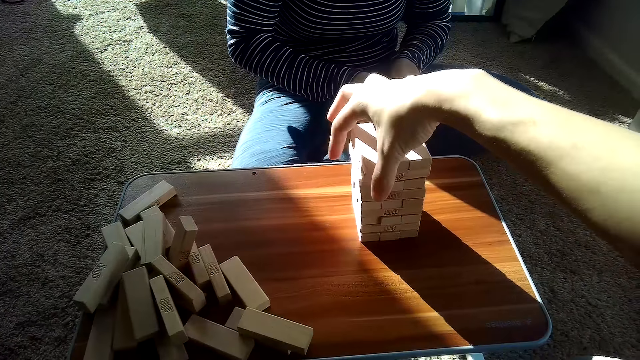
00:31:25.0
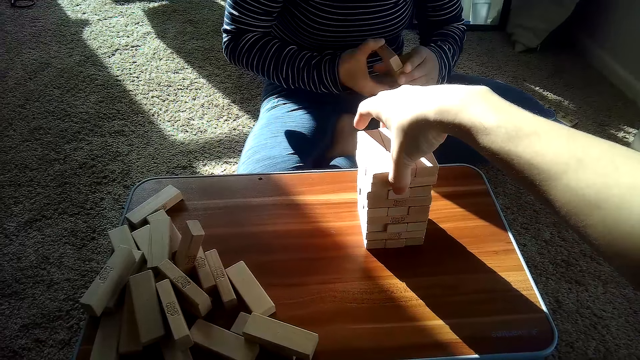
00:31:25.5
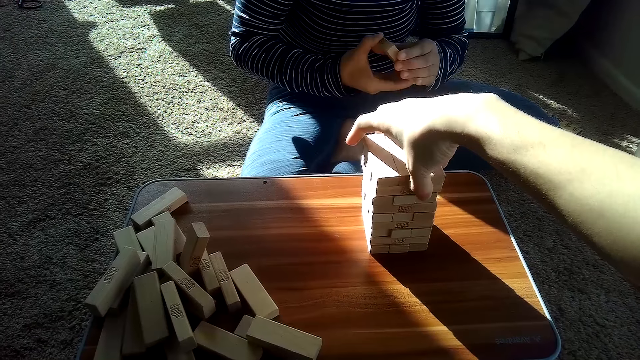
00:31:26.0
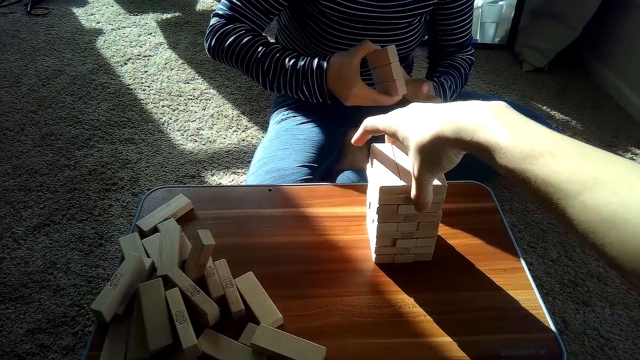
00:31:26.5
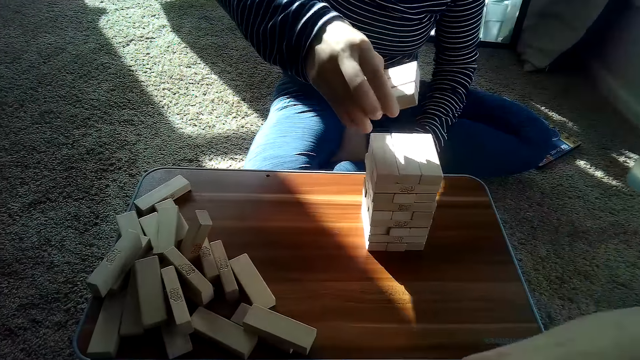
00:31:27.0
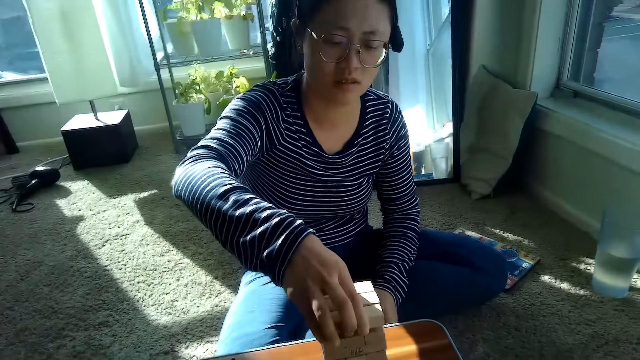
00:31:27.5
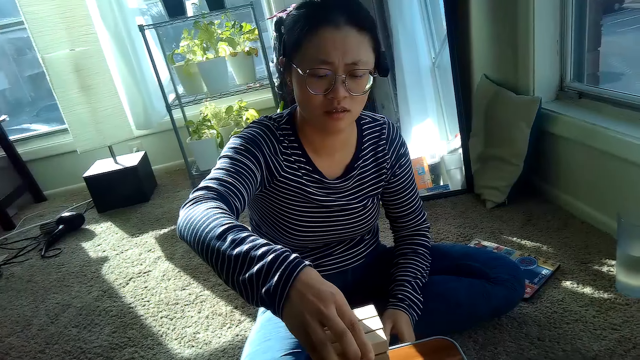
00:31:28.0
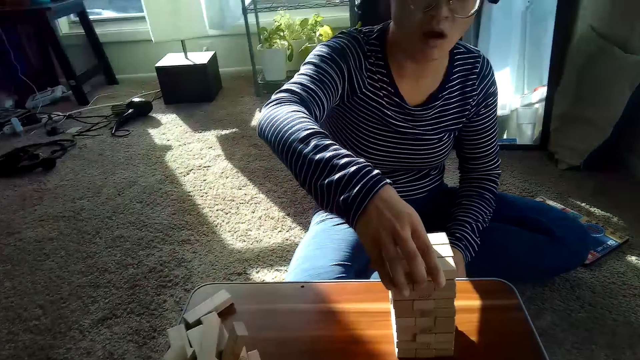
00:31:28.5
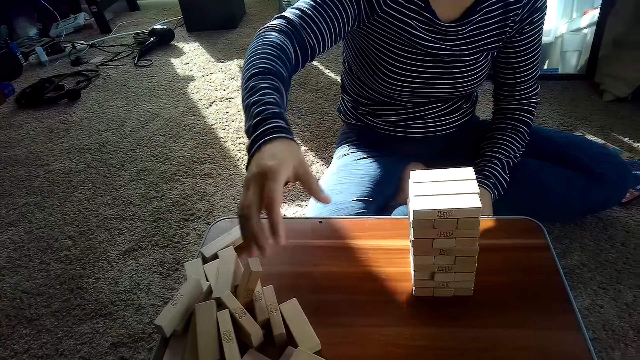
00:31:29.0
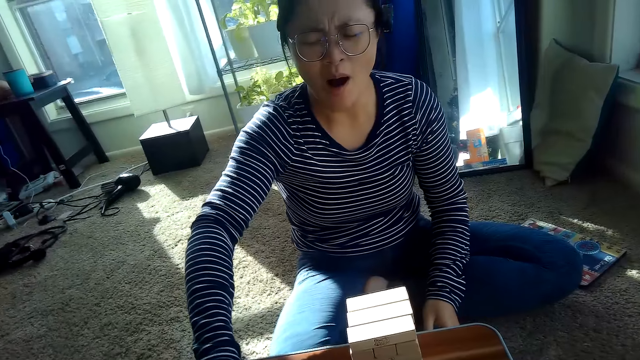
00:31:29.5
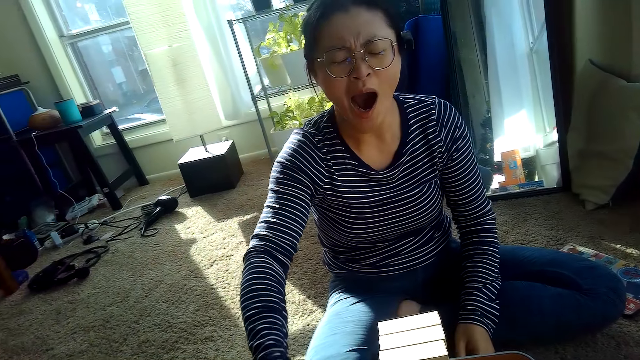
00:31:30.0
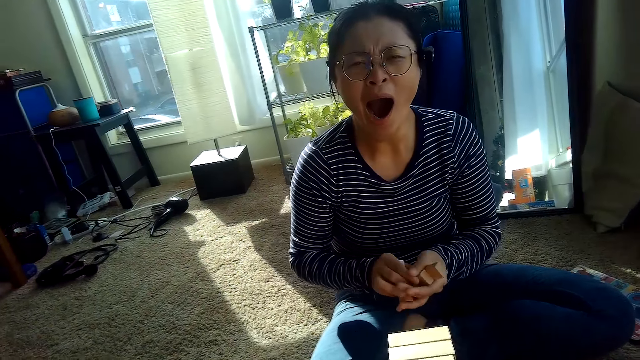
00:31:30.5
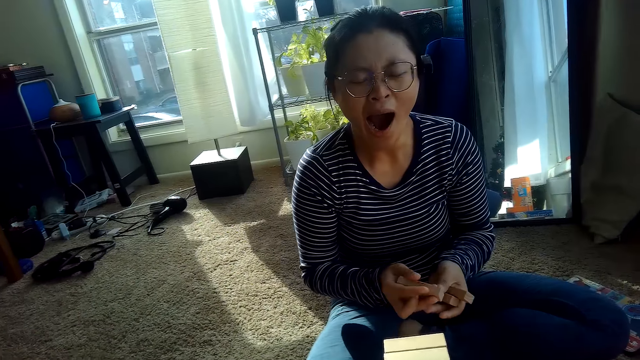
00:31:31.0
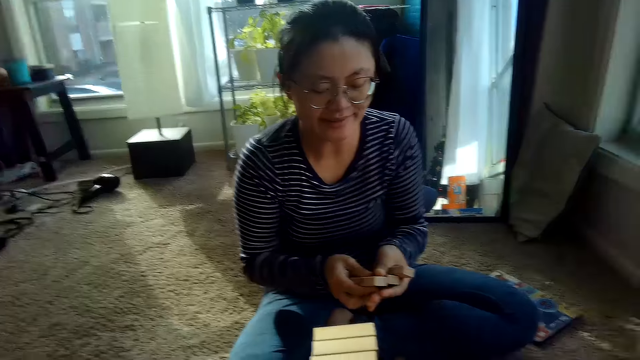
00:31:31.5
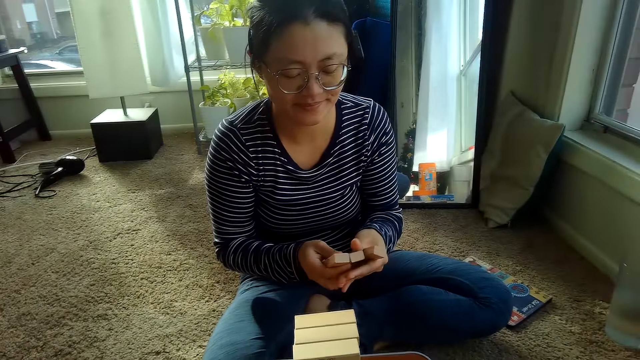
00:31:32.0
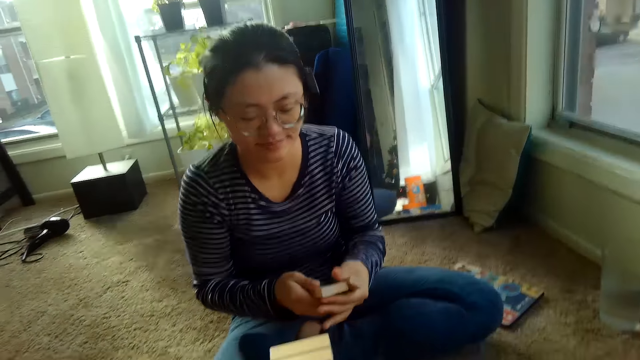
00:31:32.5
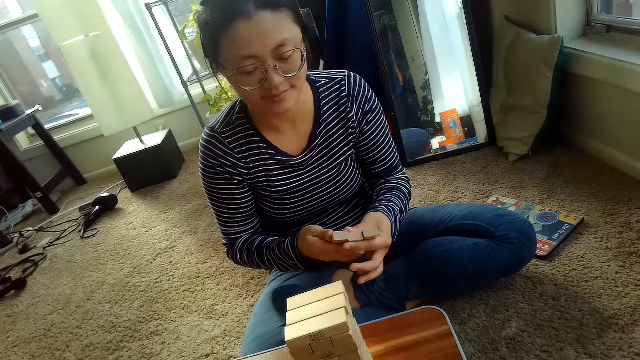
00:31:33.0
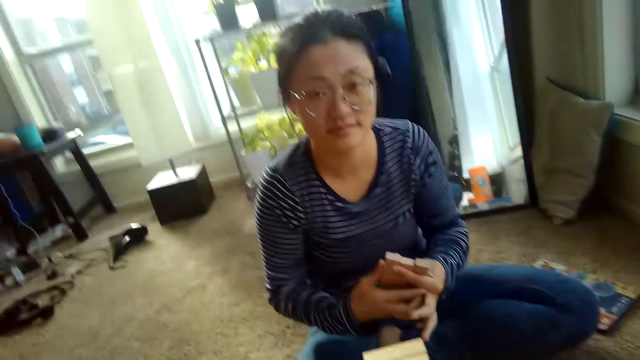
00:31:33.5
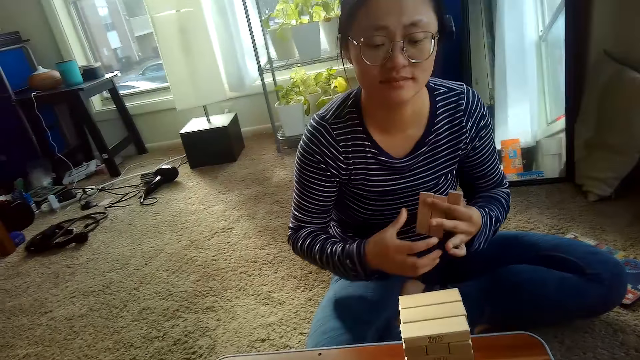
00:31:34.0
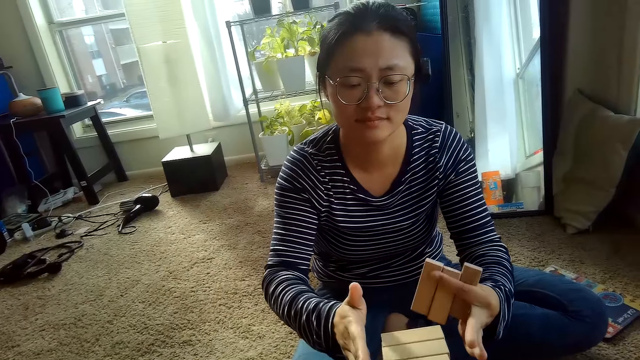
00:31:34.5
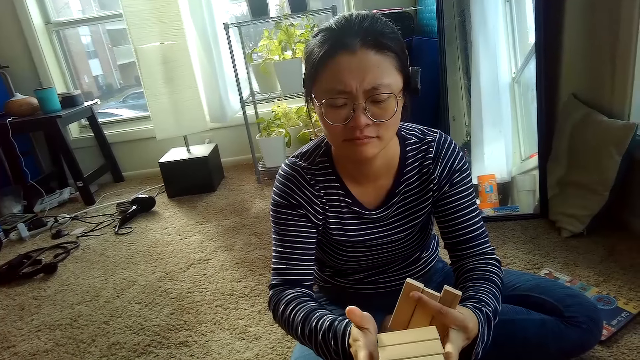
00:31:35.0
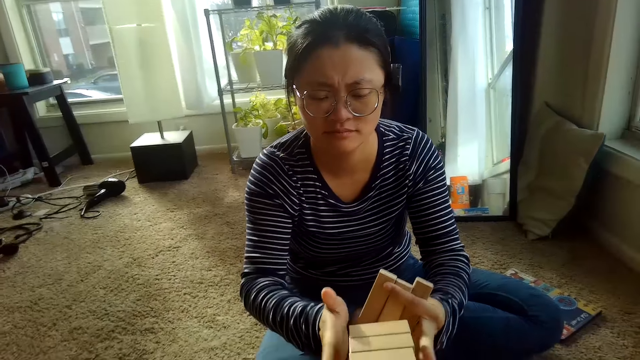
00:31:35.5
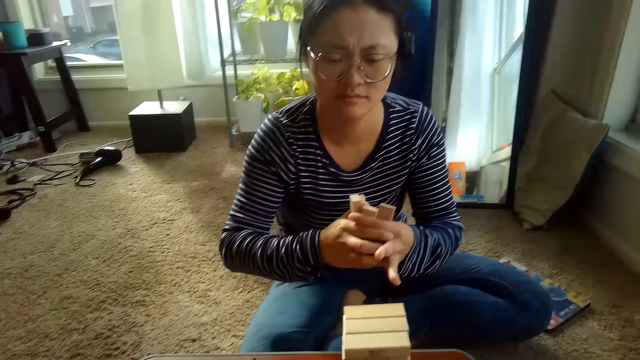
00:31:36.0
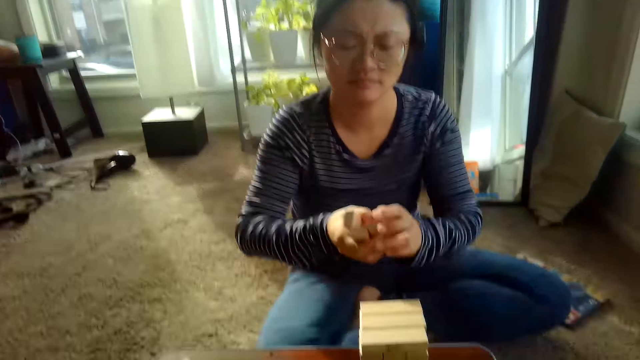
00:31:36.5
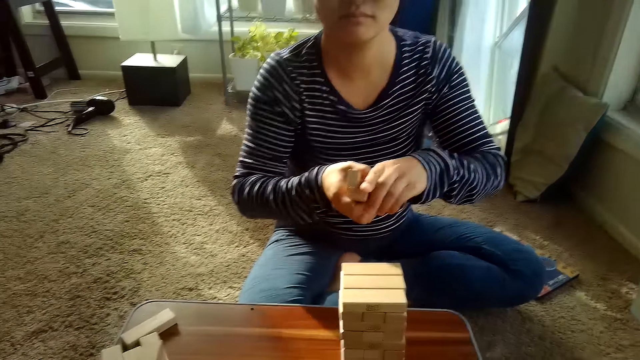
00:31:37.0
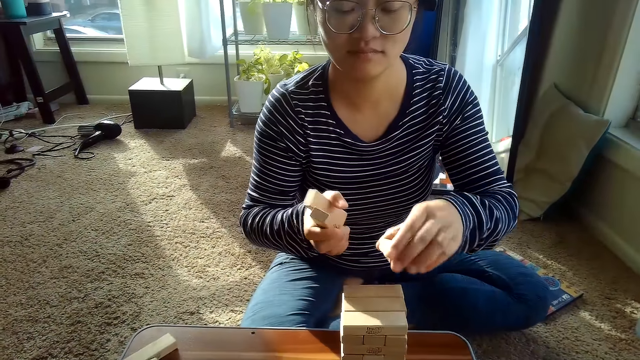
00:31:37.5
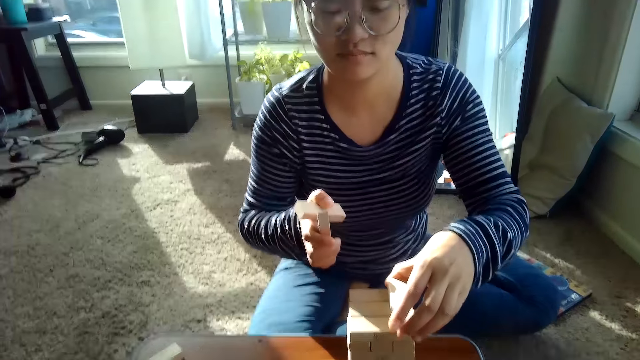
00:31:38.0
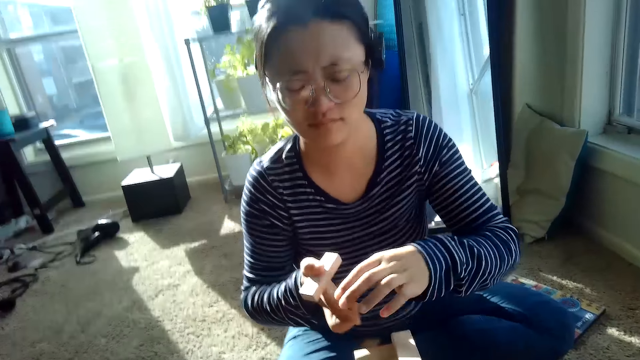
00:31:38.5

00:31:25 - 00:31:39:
A person arranges the playing blocks. The person picks the playing blocks from the table. The person arranges the playing blocks.

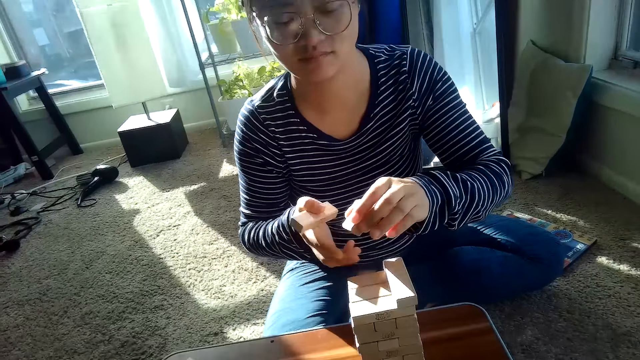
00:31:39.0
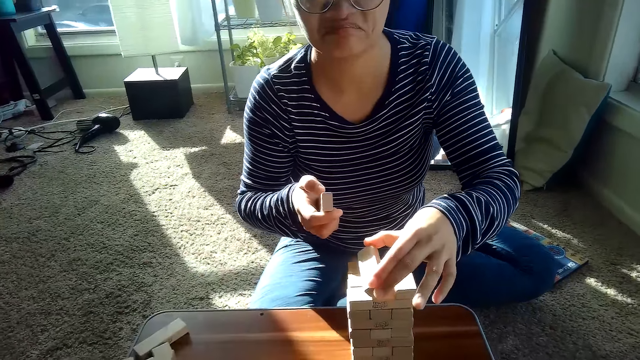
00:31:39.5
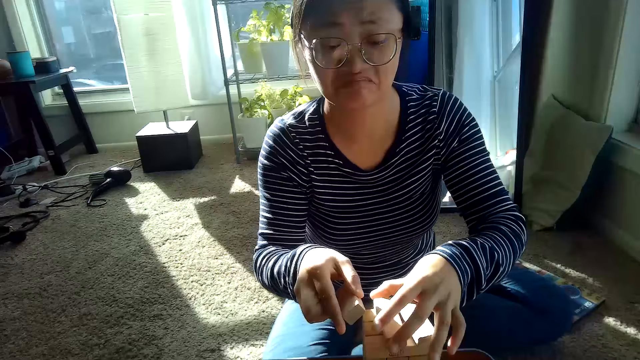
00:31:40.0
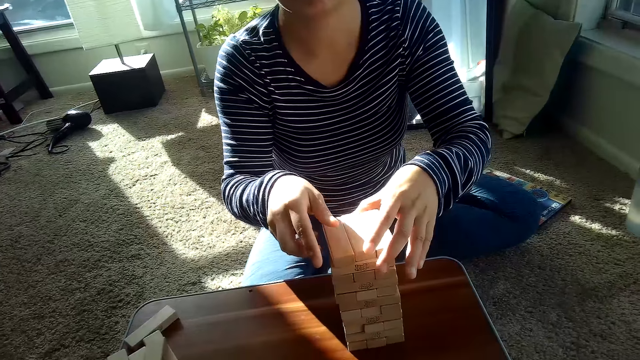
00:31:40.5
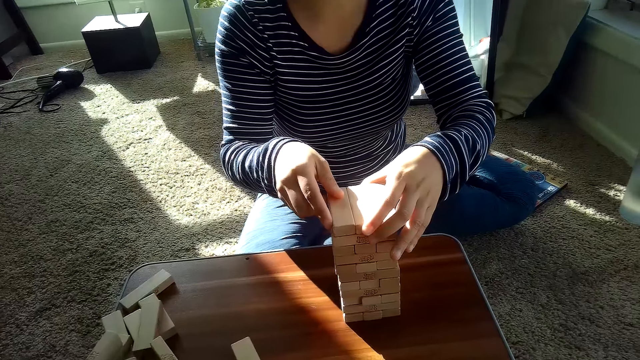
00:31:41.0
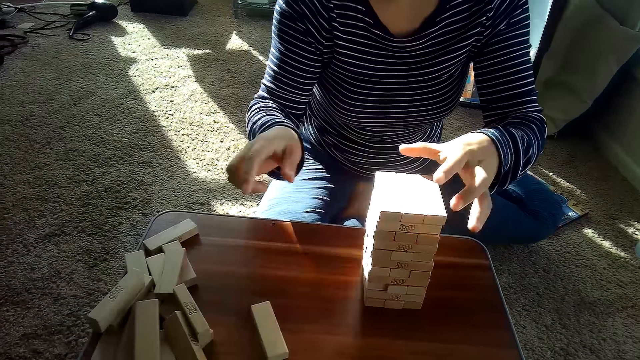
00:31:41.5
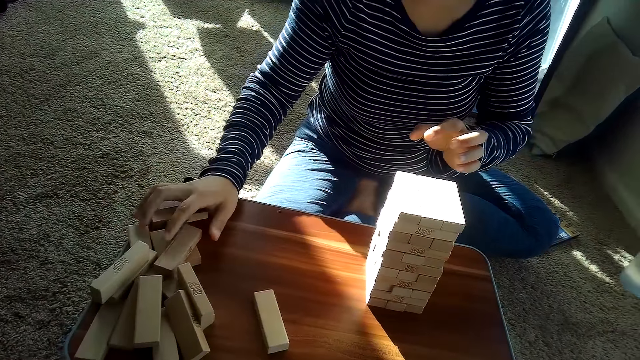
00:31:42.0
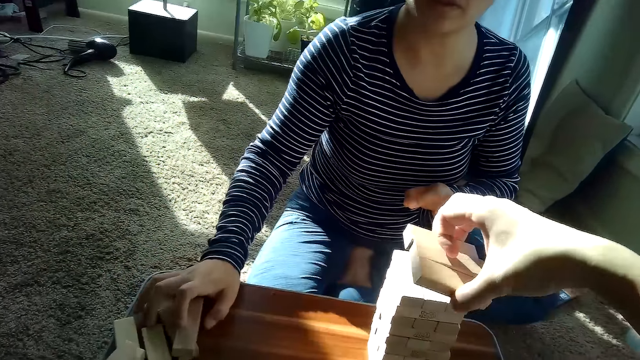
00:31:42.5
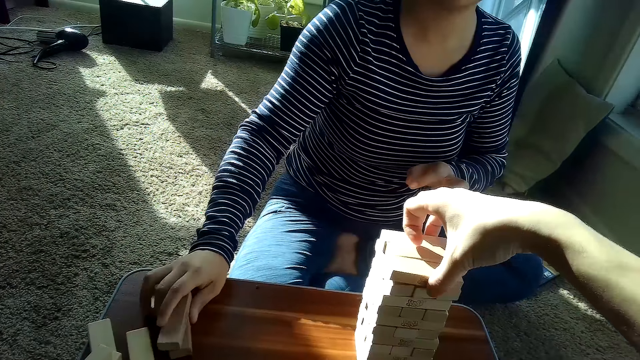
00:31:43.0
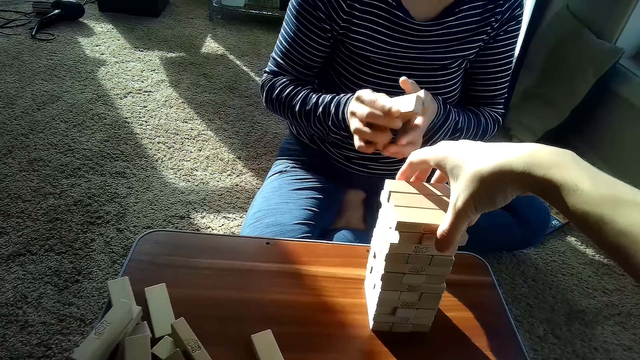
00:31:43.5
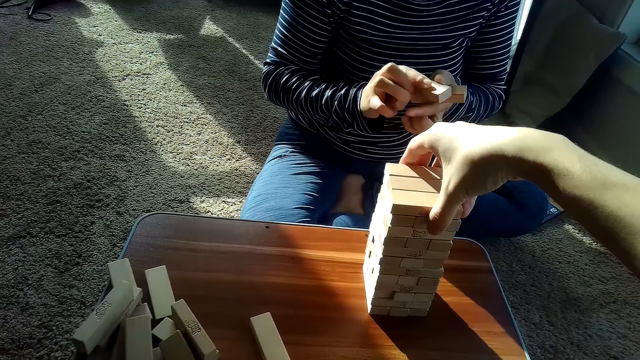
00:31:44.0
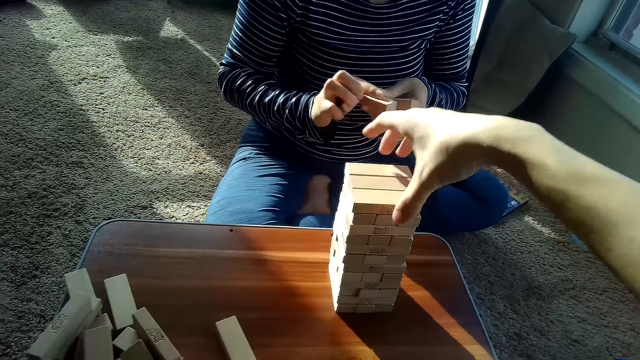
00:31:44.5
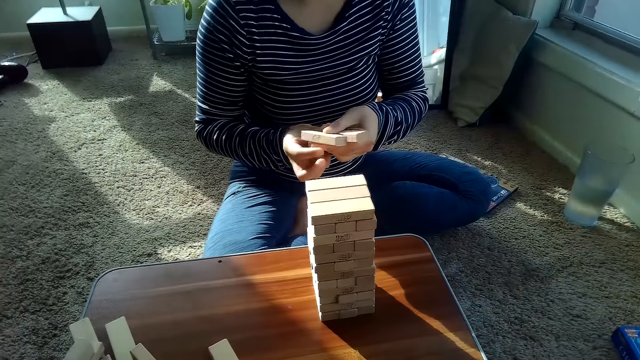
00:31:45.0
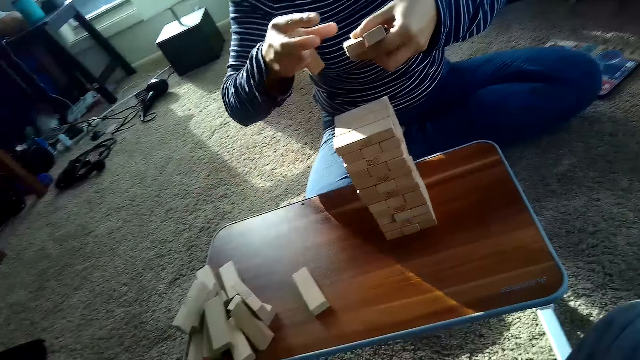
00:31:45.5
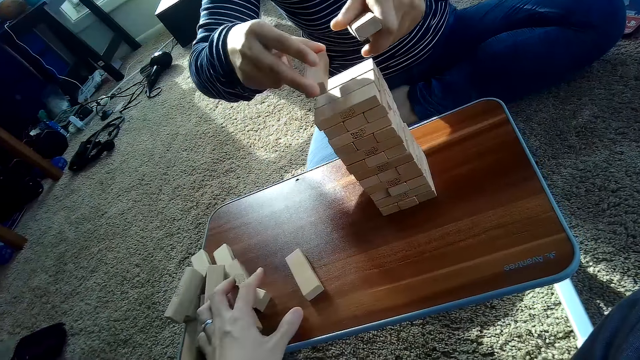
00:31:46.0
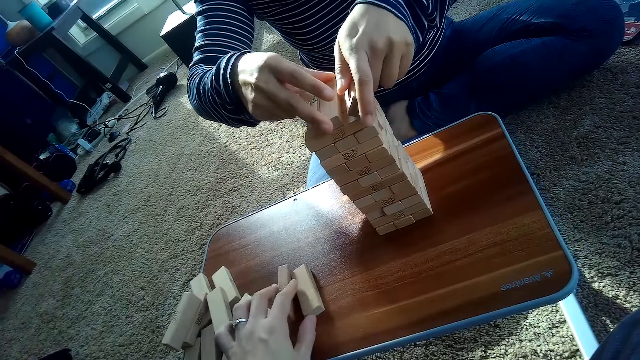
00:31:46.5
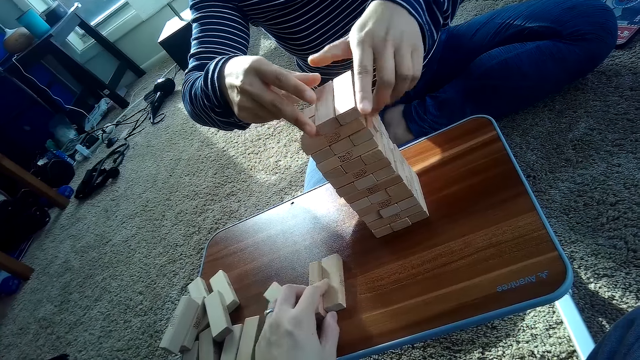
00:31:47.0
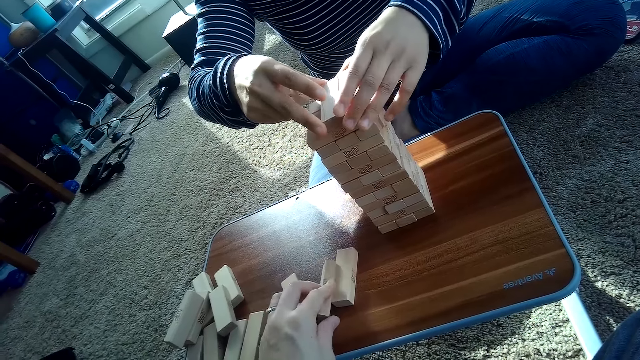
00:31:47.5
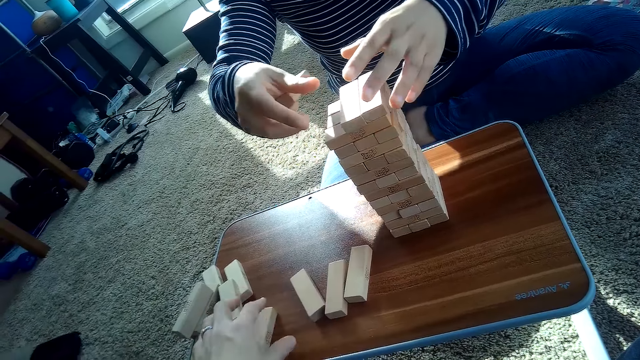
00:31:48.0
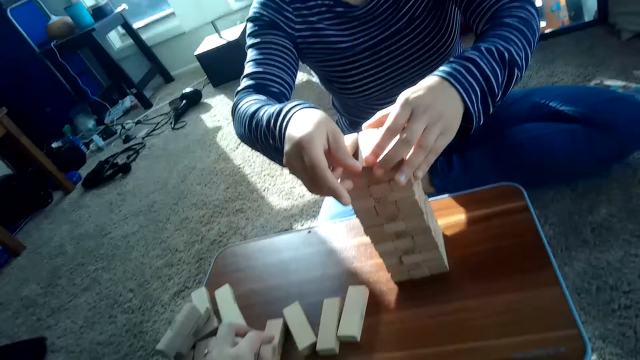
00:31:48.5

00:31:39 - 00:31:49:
A person picks the playing blocks from the table. The camera wearer arranges the building blocks. The partner places the jenga blocks in her hands on top of the pile of jenga blocks with both hands. The camera wearer picks blocks from the table.
